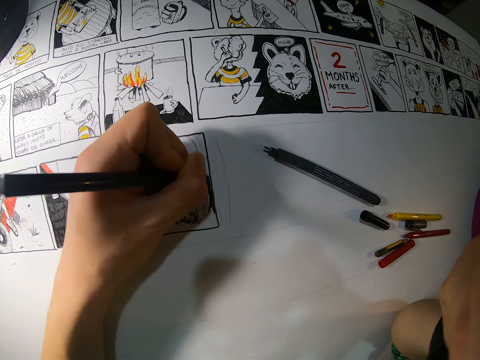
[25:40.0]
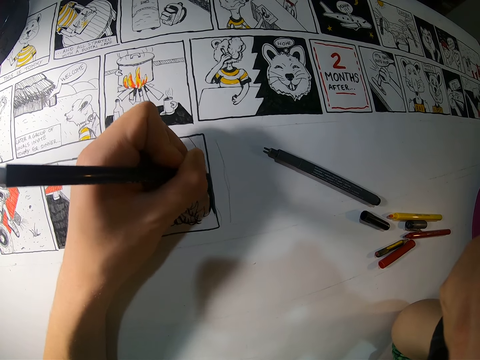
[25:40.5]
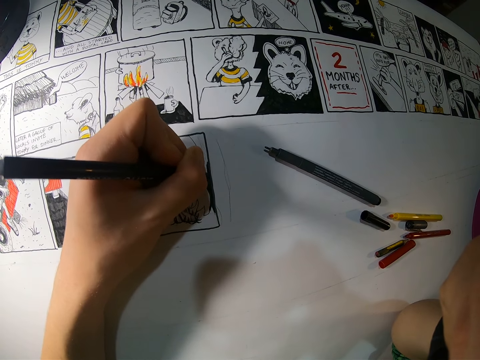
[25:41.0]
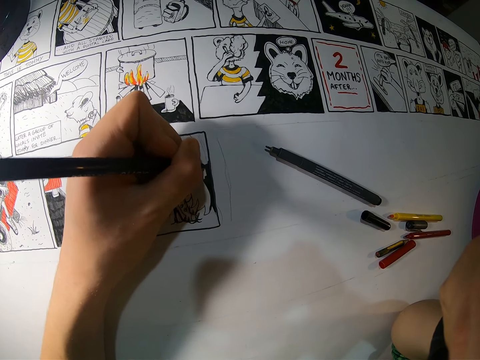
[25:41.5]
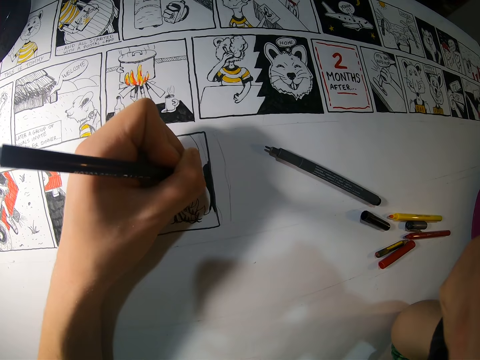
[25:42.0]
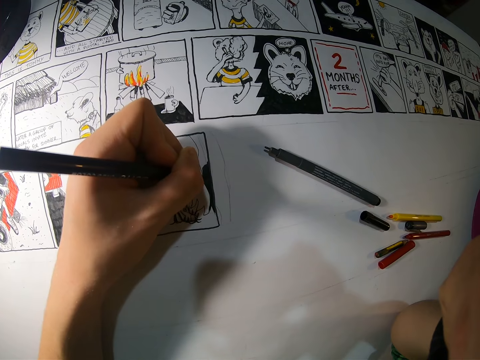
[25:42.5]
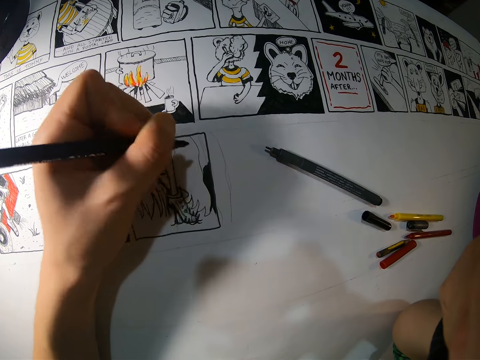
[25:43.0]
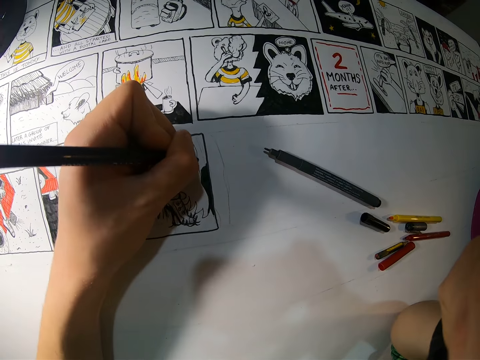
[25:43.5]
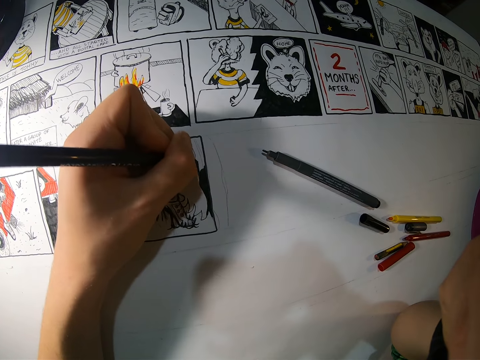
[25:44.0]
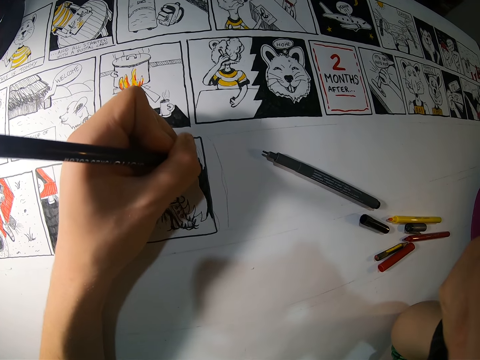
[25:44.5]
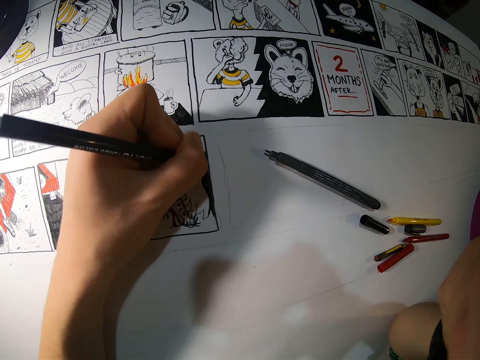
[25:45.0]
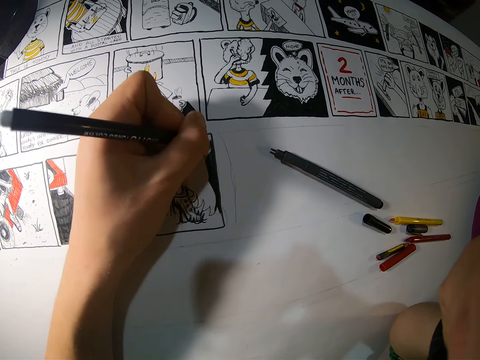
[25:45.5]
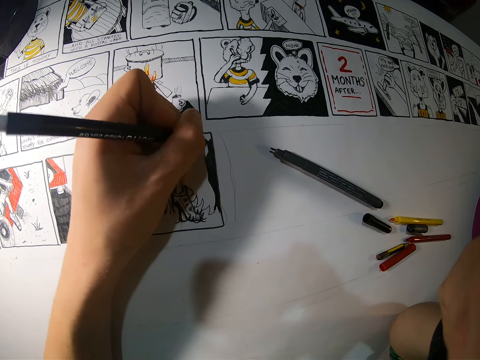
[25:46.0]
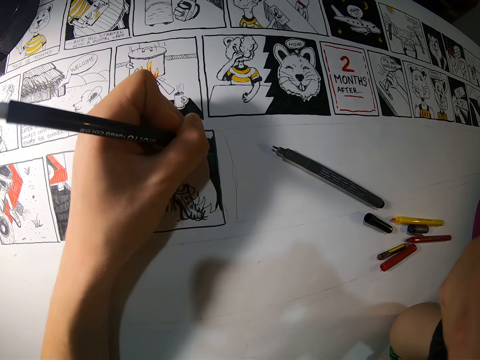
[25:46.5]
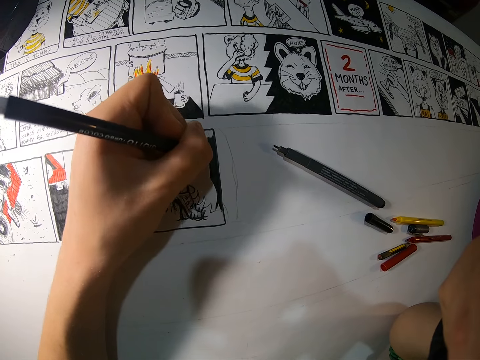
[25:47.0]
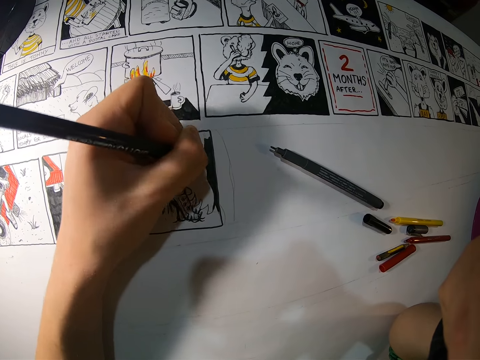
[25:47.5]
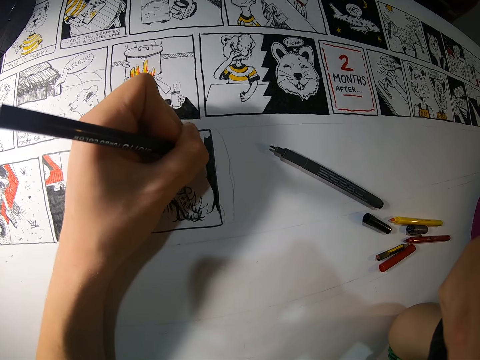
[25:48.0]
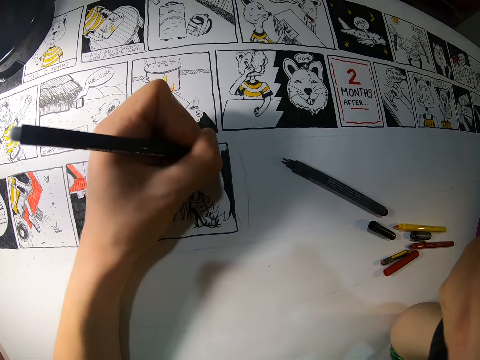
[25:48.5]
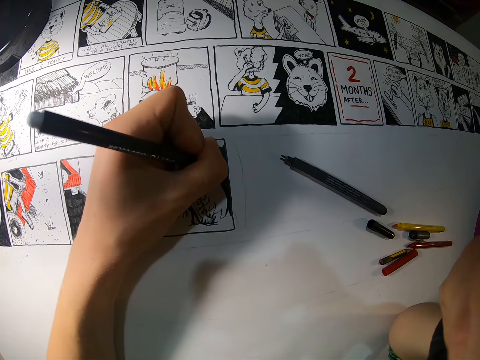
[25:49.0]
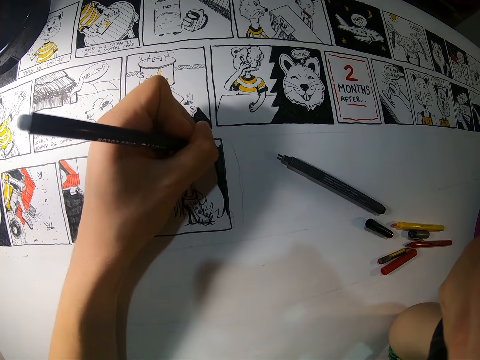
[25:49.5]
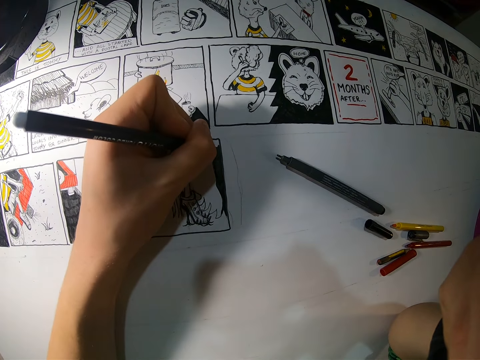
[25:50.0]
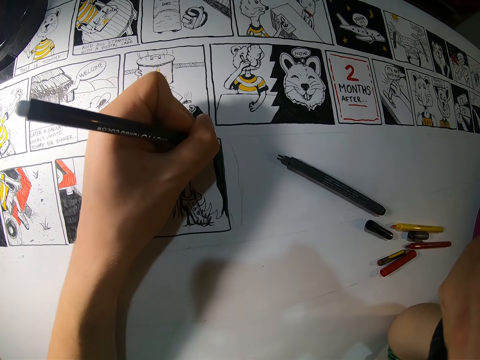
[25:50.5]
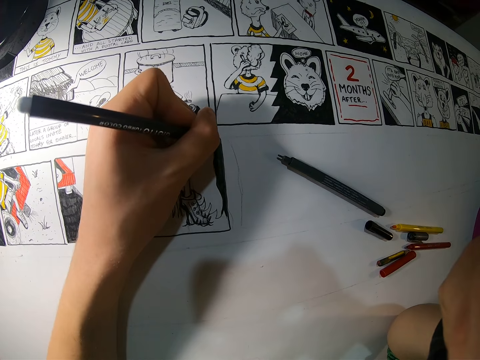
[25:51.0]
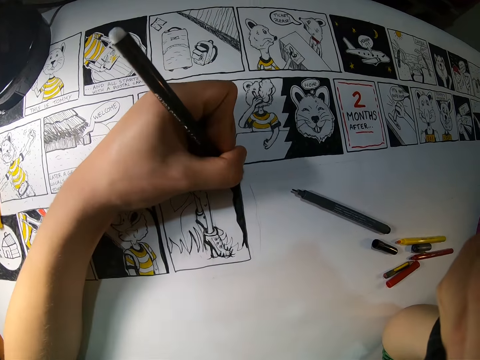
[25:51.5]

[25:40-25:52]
The camera wearer adjusts a mark pen on her hands. She paints a piece of craft paper with the mark pen.

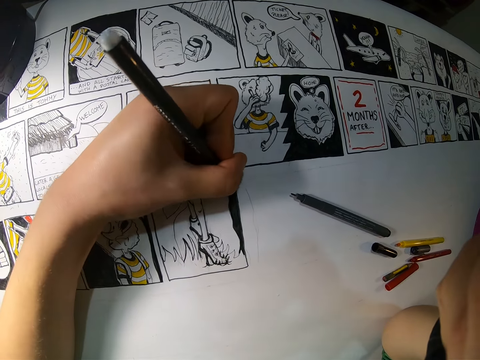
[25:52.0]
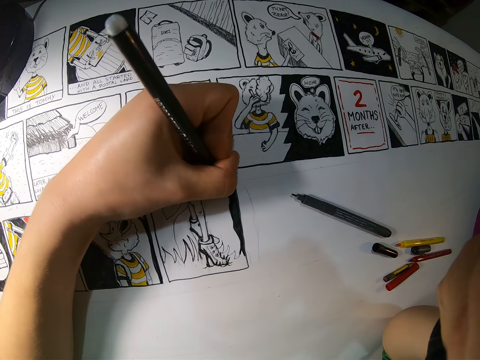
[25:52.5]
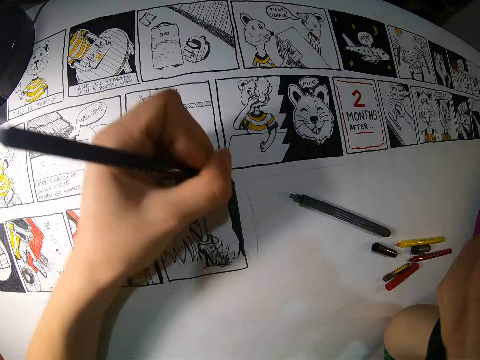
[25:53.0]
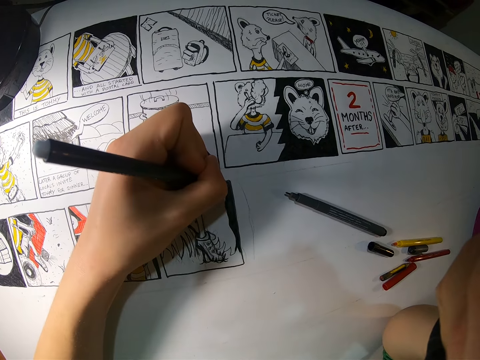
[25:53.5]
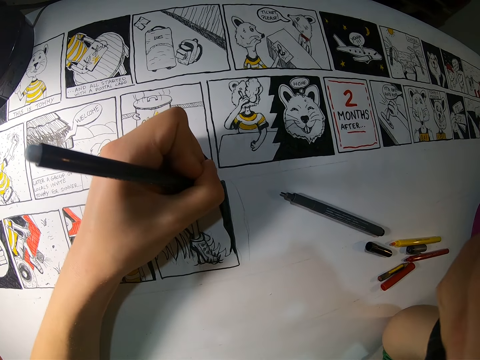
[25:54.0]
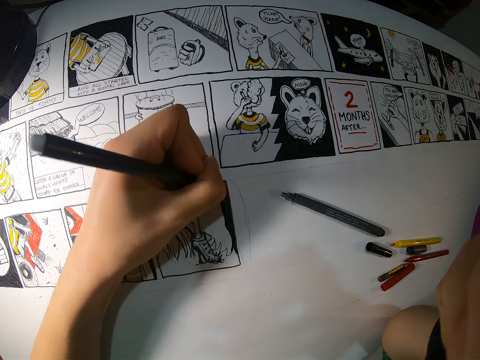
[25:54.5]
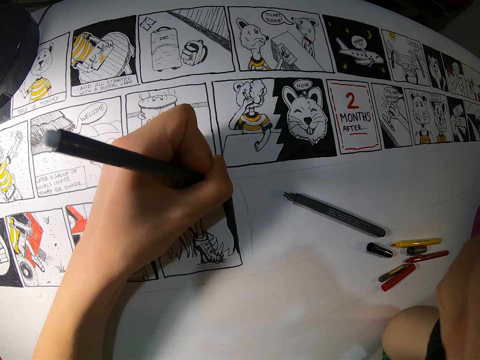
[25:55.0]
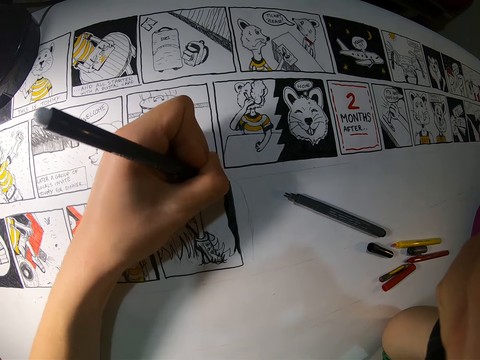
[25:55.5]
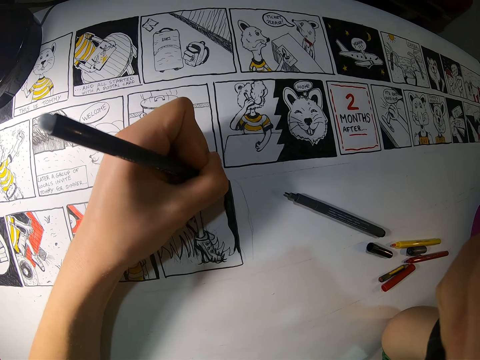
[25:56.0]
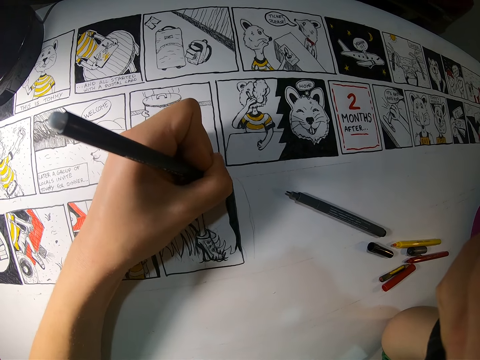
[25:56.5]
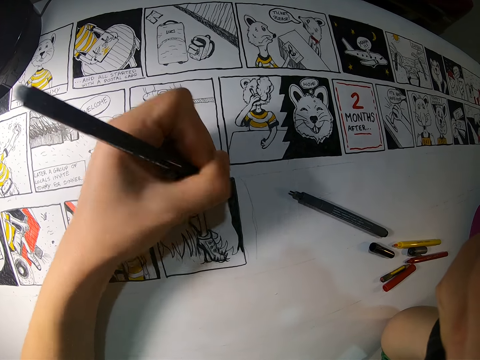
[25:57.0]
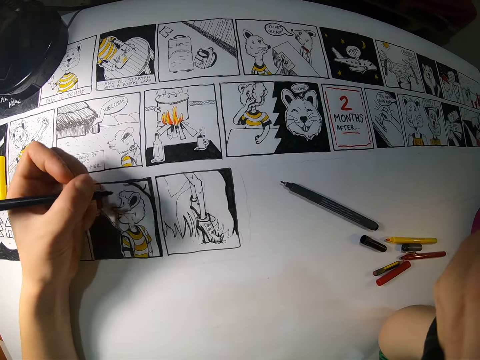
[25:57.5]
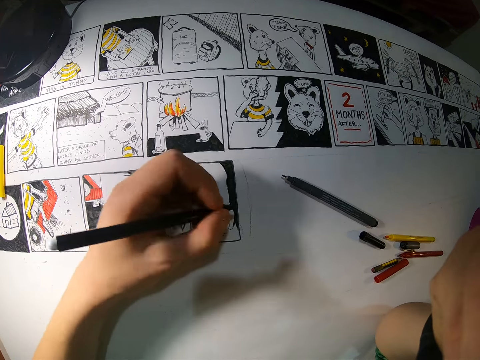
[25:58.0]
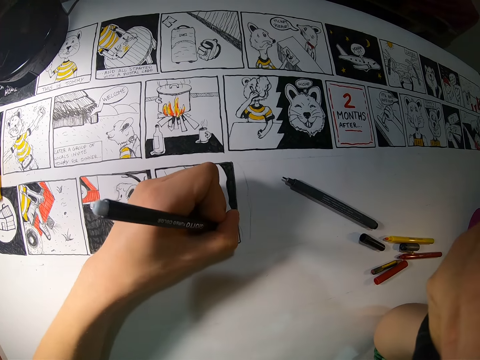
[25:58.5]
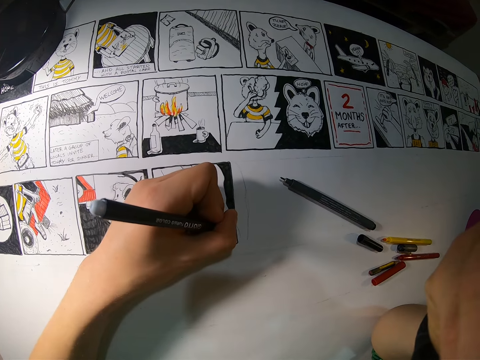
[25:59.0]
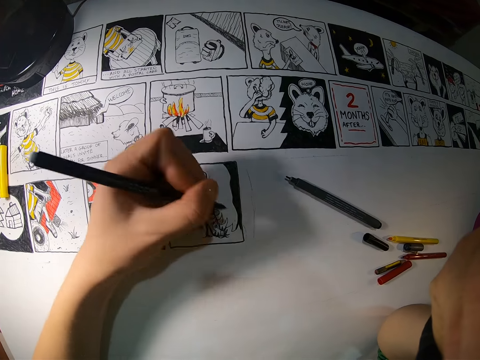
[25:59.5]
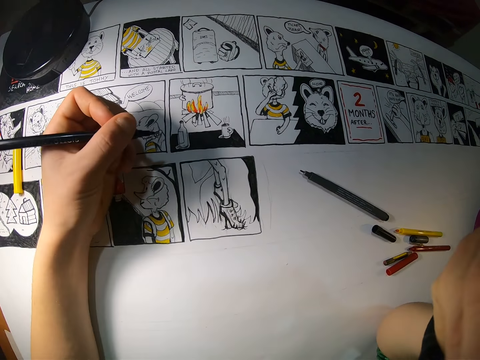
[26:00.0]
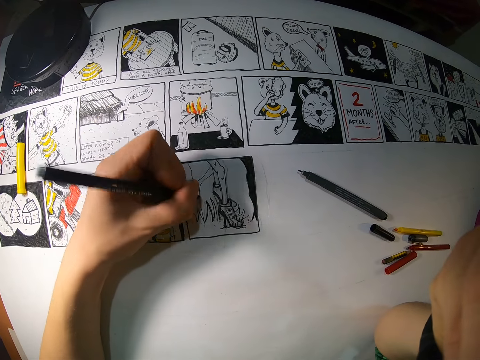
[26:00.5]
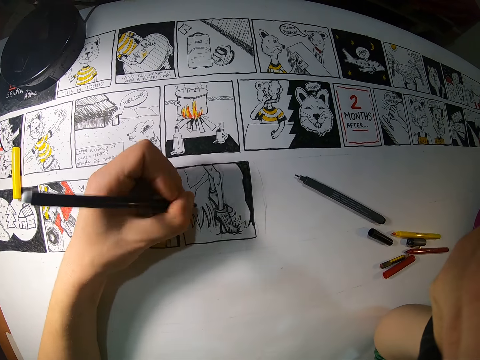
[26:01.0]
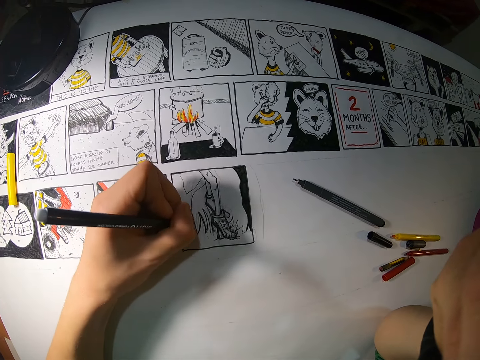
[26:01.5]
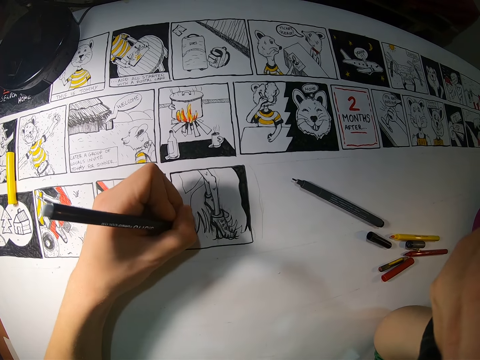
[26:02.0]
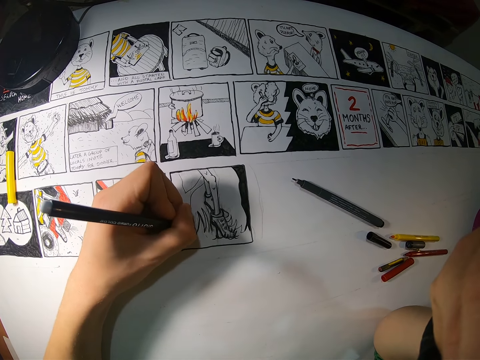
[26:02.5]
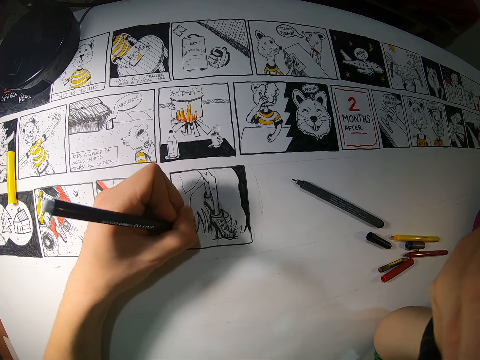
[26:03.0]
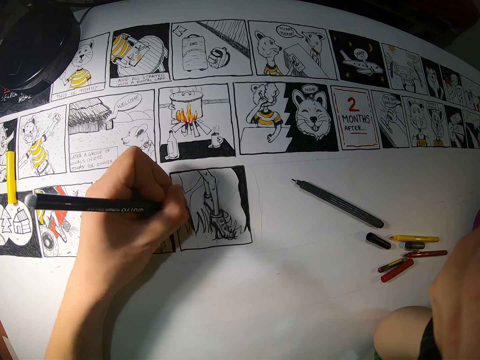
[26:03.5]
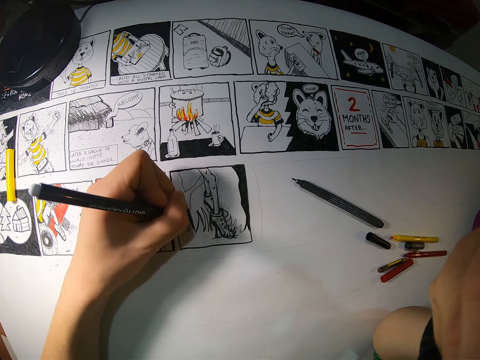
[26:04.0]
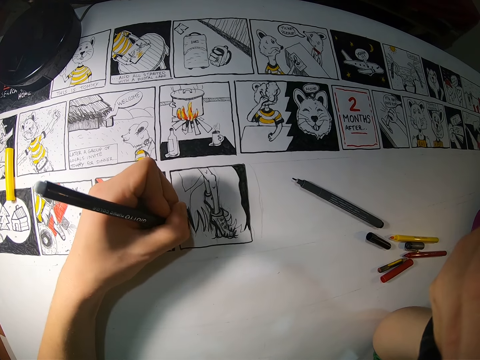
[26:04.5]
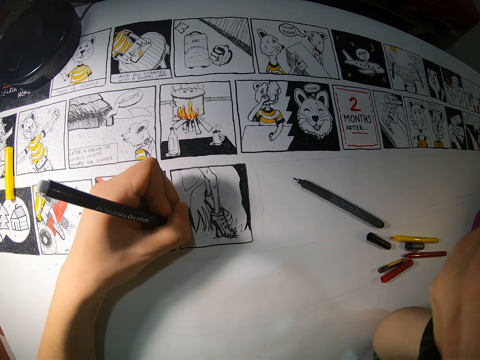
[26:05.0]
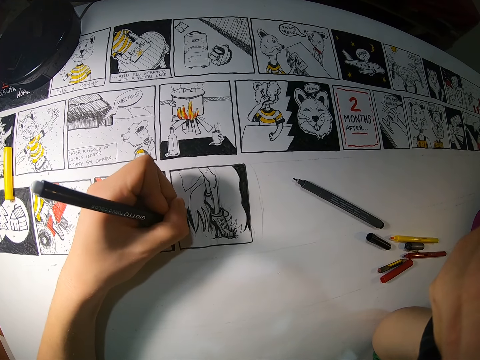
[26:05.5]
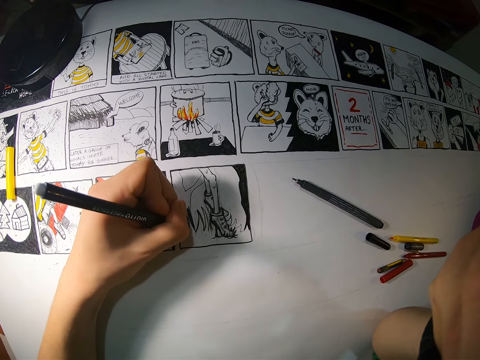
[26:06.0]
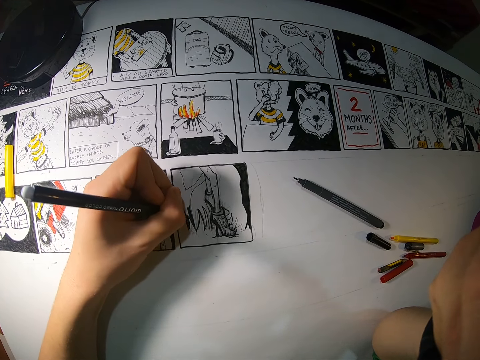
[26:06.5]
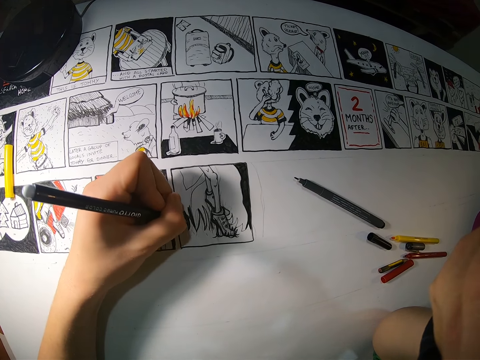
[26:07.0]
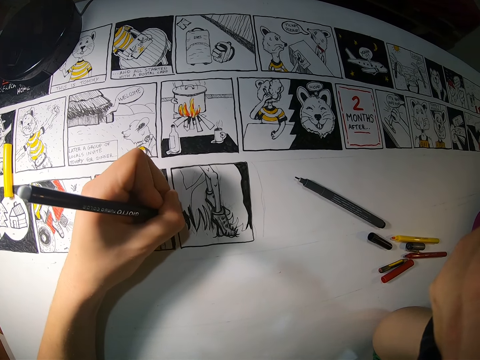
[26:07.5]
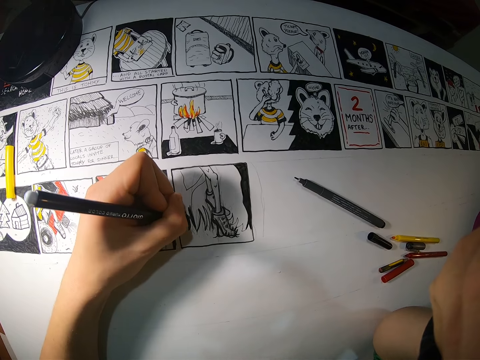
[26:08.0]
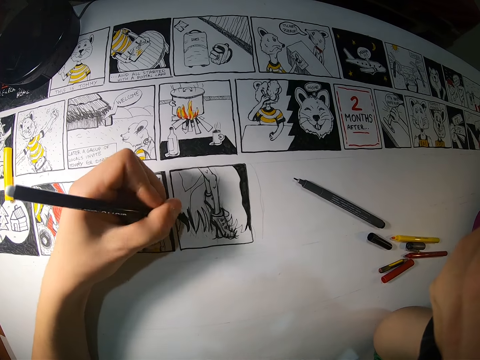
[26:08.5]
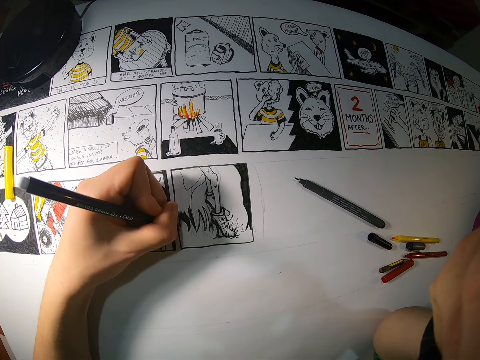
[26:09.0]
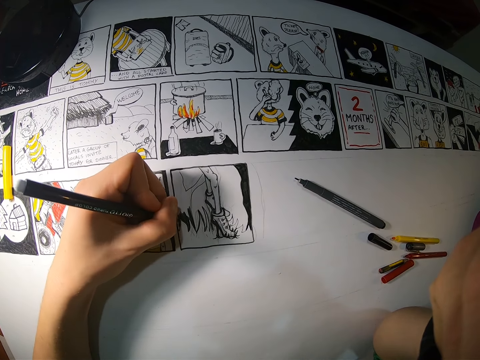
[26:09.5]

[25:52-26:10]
The camera wearer adjusts a mark pen on her hands. She paints a piece of craft paper with the mark pen. She adjusts the mark pen on her hands. She paints the piece of craft paper with the mark pen. She adjusts the mark pen on her hands. She paints the piece of craft paper with the mark pen.
